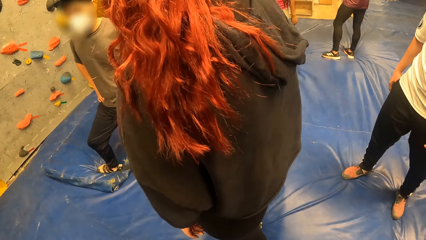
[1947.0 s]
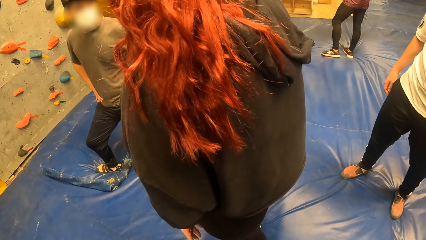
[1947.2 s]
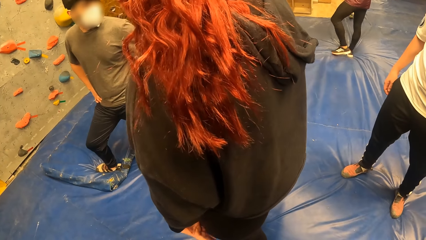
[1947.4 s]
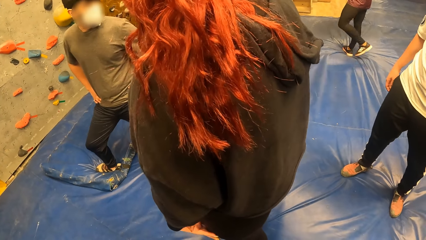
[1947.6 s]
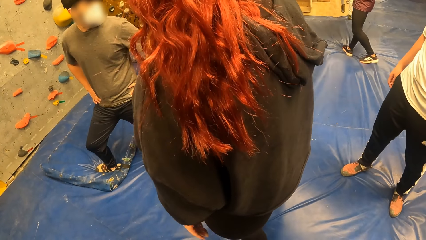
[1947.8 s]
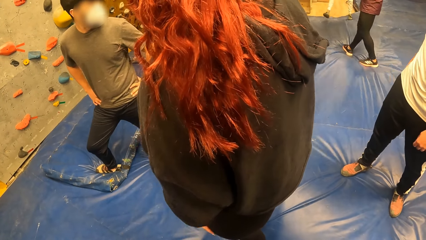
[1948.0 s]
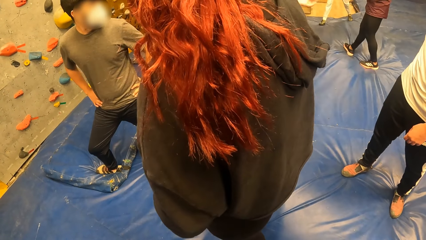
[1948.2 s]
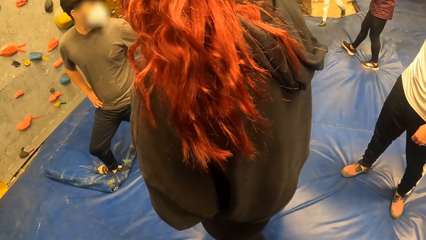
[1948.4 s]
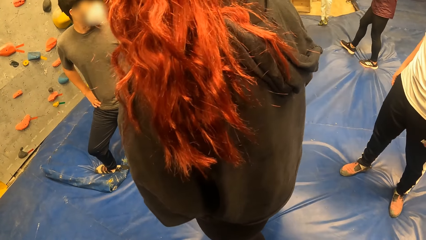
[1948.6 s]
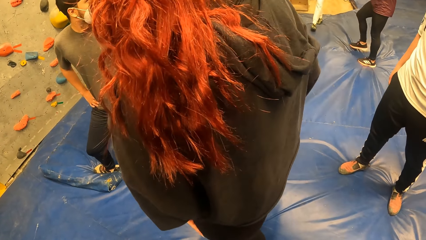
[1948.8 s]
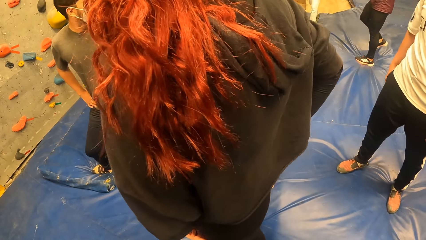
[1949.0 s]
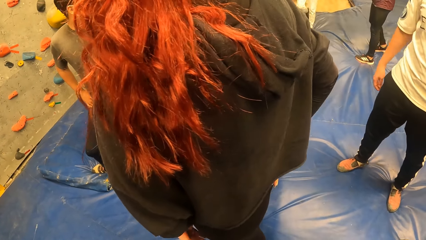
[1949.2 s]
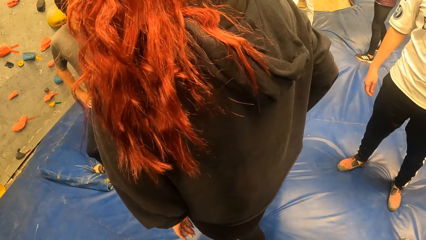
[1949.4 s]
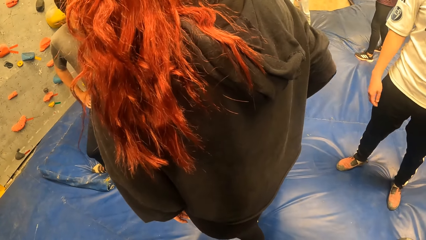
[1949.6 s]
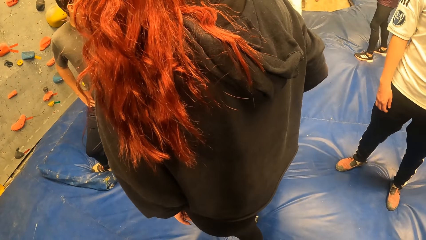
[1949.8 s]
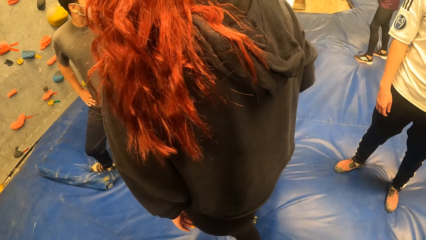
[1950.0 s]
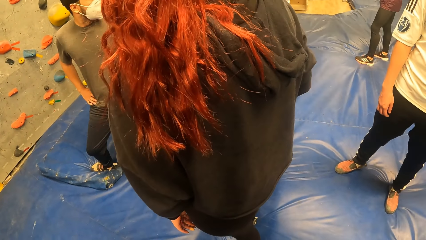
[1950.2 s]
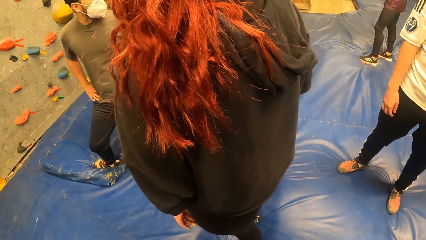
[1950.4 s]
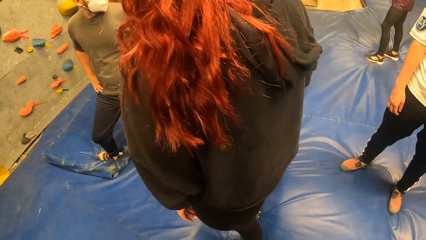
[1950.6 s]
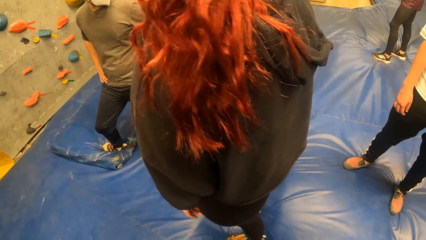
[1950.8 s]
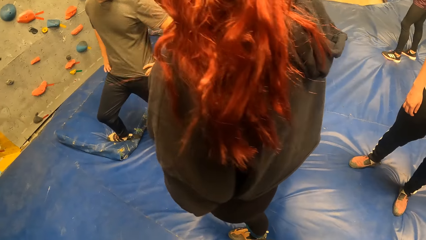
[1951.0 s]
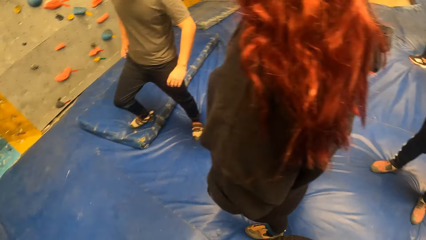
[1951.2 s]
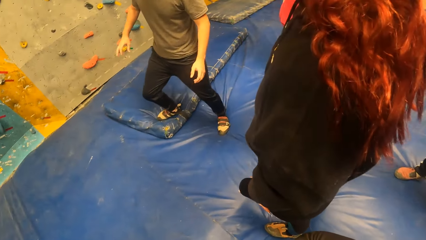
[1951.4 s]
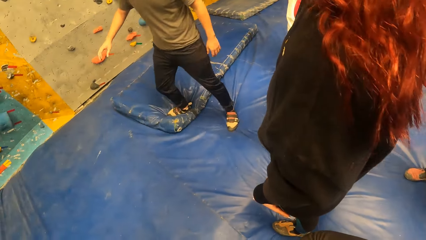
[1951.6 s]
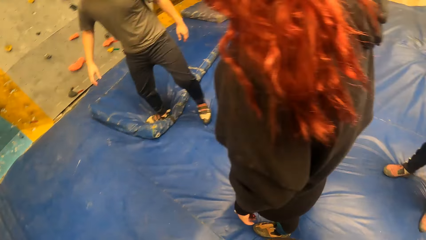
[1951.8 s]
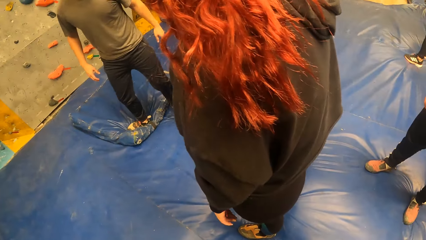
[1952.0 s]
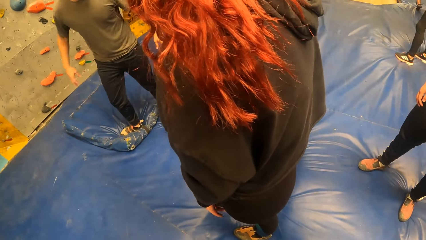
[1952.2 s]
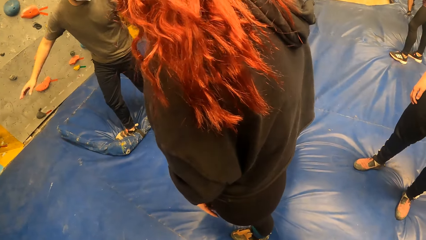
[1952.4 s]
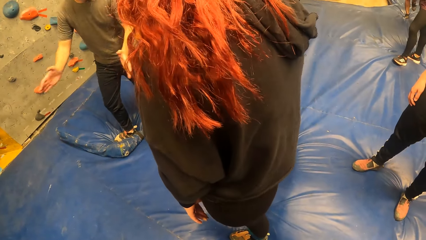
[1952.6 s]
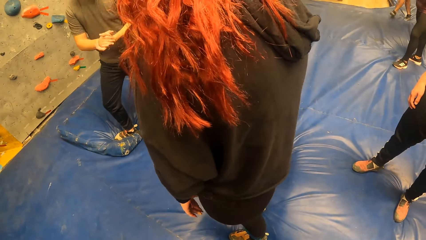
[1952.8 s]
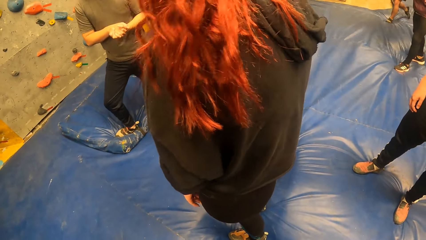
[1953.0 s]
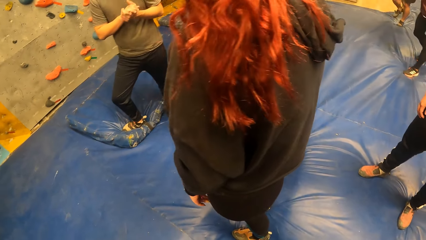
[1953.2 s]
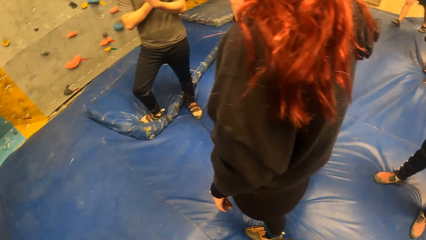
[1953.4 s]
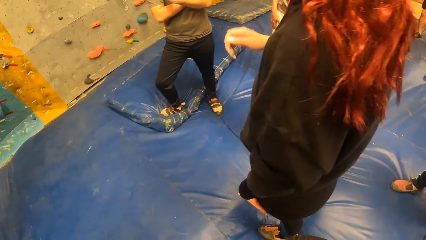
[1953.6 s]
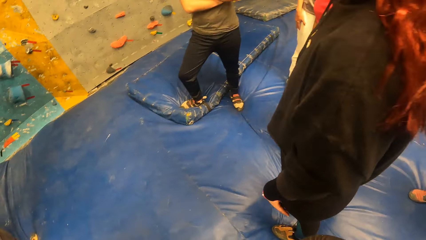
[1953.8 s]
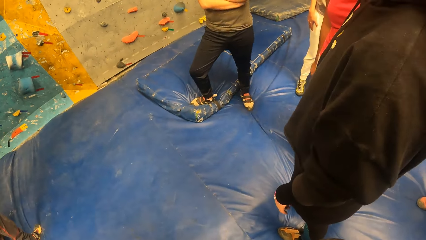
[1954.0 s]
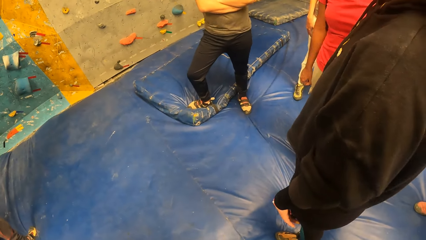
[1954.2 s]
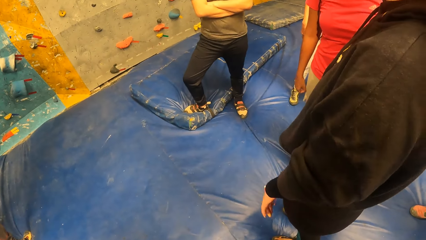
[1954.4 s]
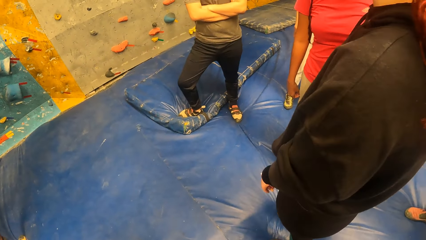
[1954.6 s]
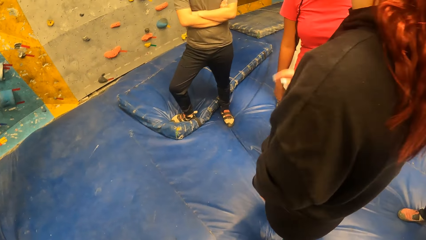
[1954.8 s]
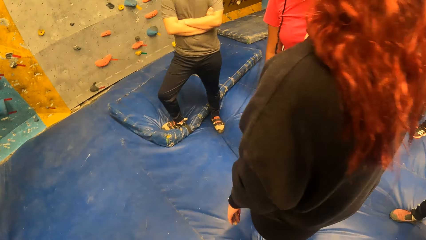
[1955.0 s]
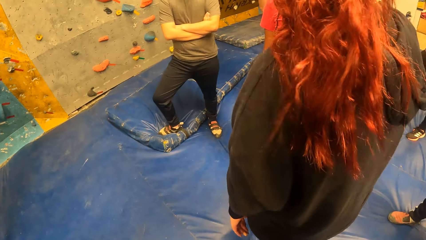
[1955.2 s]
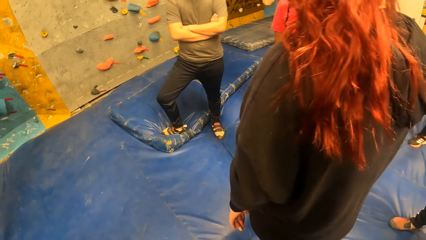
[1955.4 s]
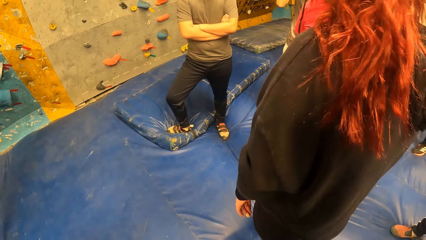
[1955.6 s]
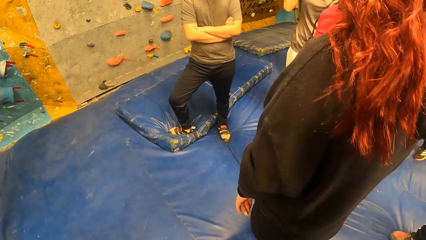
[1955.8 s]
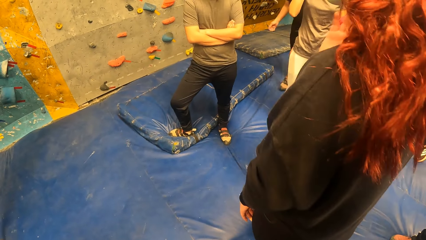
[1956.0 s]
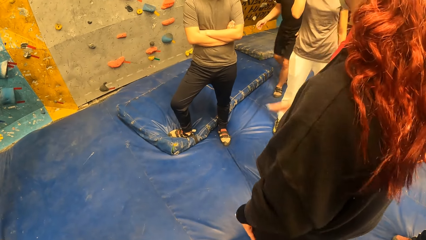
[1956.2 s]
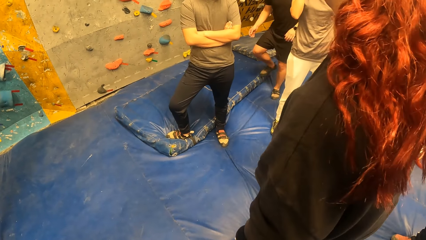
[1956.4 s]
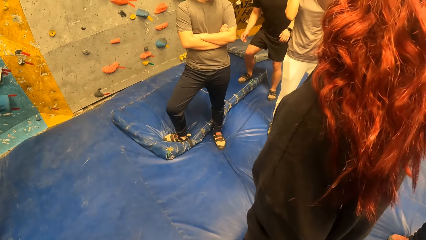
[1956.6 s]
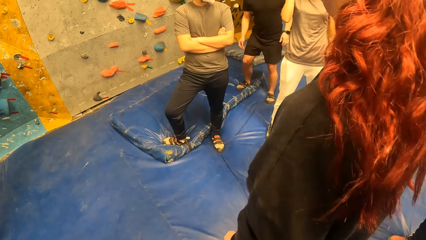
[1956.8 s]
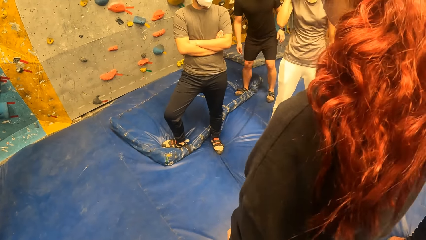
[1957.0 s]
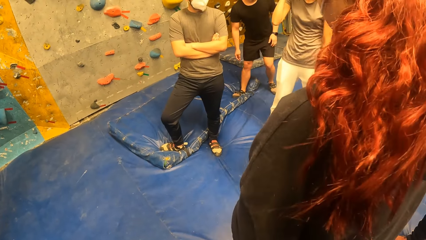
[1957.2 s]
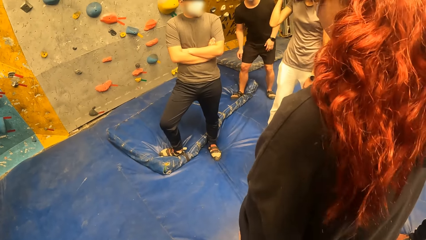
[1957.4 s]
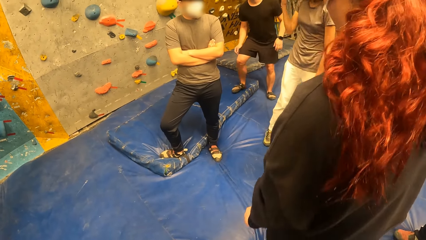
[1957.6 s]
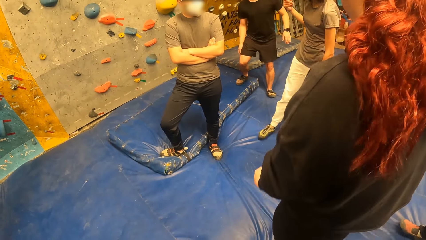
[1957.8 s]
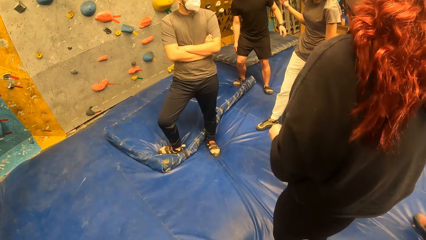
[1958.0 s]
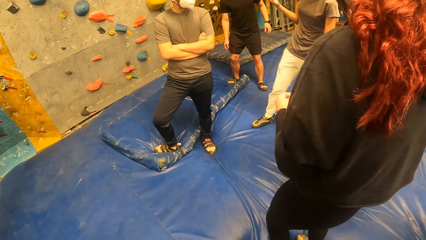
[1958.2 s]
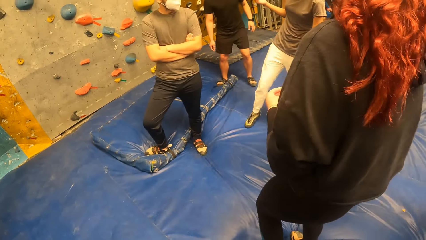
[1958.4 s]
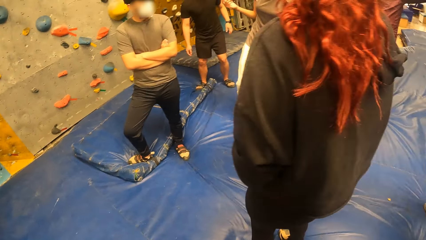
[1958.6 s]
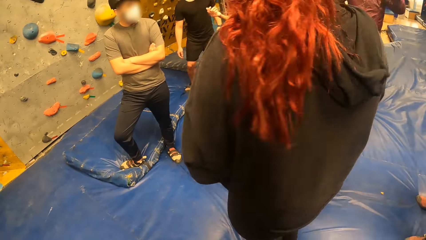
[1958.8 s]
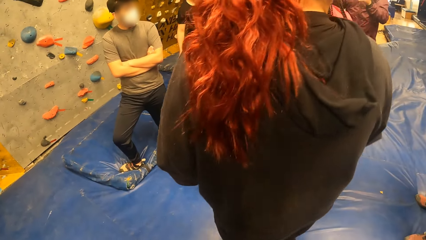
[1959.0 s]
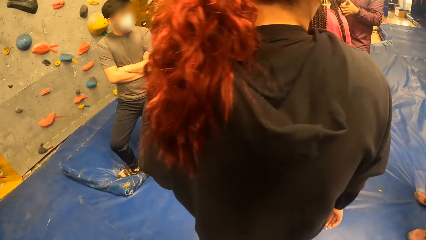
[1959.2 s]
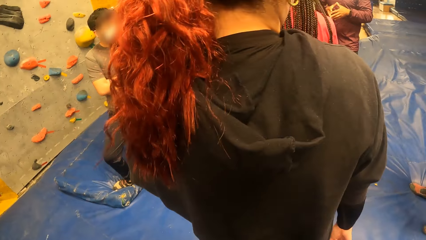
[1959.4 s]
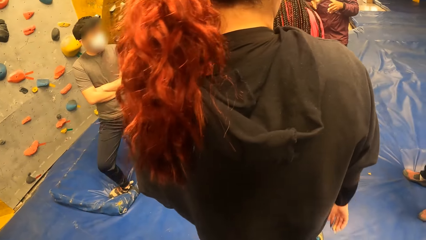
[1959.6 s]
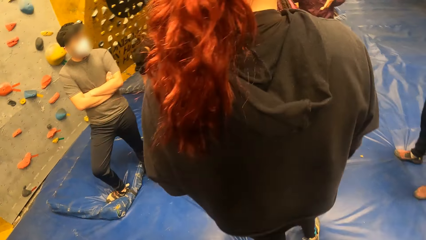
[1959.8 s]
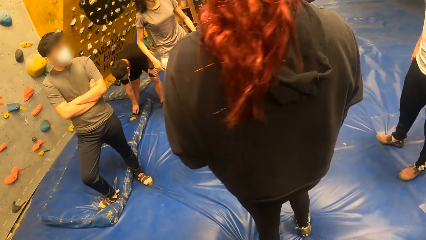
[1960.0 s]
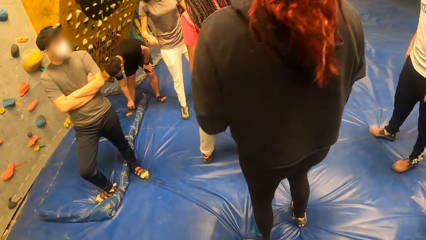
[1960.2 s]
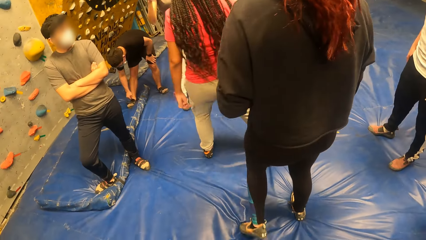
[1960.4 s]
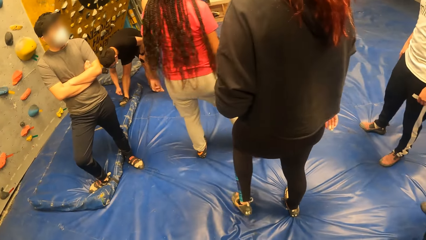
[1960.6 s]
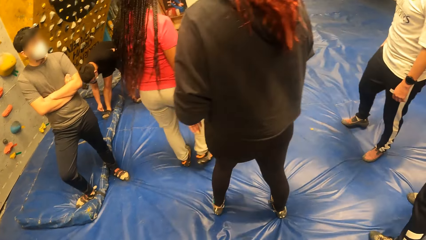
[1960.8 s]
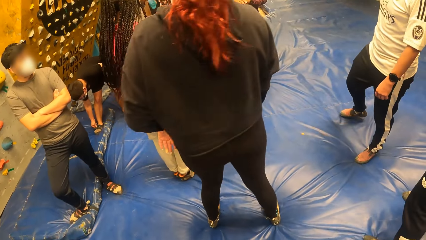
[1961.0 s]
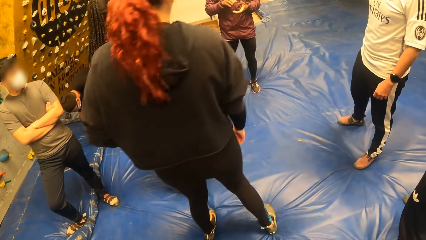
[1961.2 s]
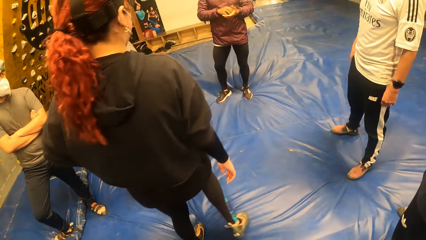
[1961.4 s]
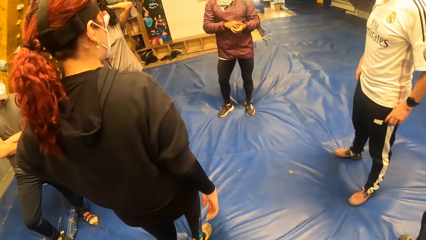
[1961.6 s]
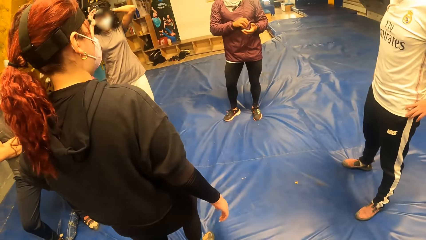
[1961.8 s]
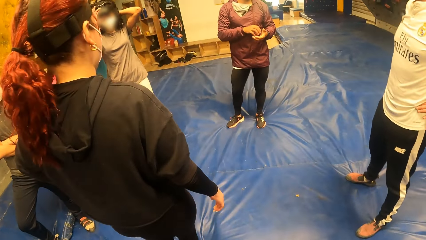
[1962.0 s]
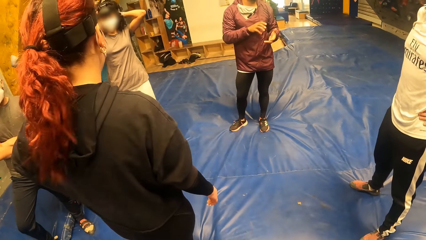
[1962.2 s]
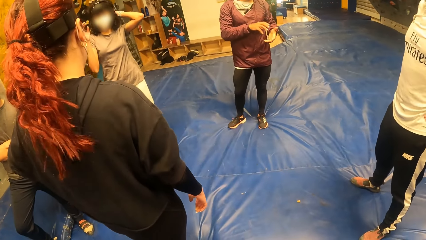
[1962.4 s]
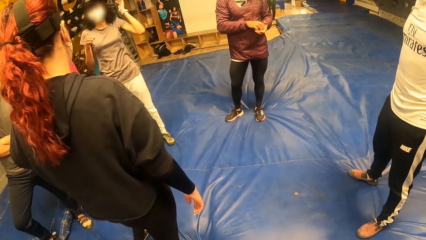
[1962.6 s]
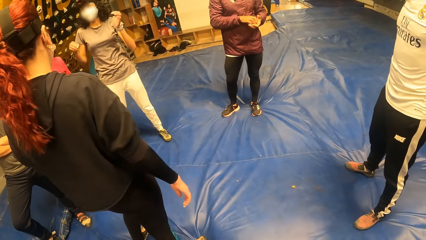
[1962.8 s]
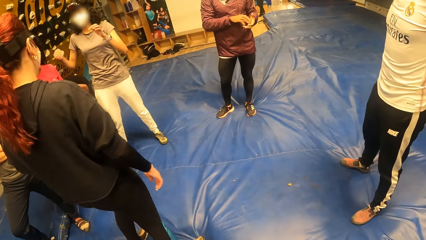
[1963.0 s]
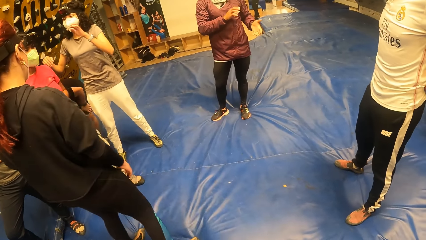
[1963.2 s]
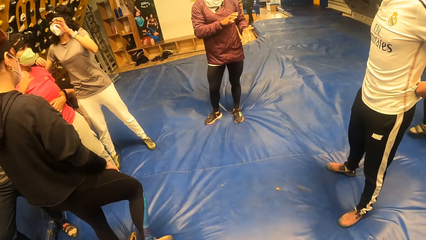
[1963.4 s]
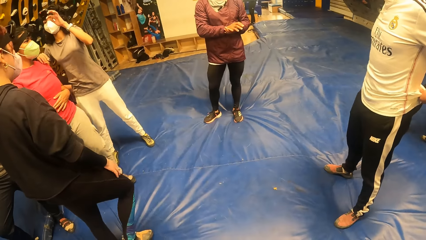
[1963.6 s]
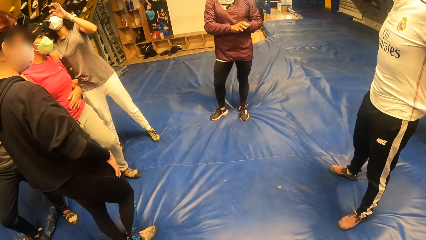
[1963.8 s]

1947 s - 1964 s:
A person claps hands. The camera wearer looks around. A man speaks to the camera wearer and a group of people. Another person sways hands. A third person adjusts a camera.
